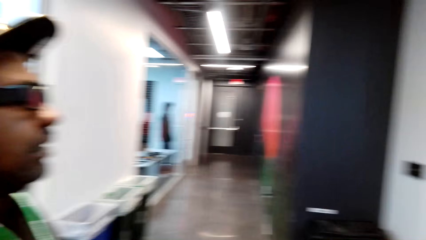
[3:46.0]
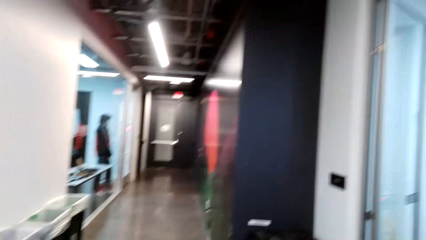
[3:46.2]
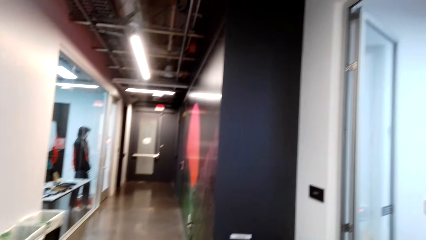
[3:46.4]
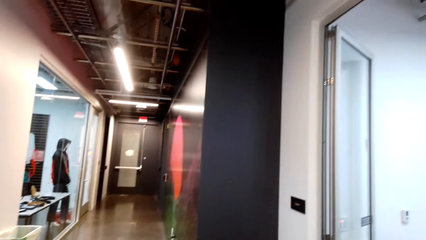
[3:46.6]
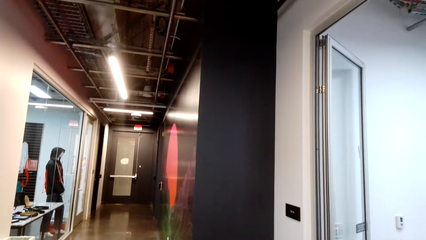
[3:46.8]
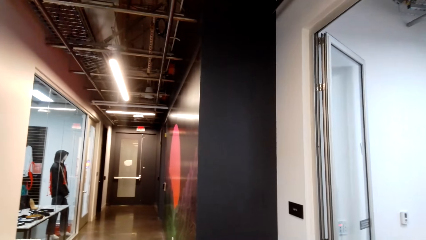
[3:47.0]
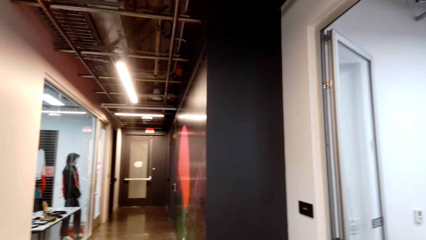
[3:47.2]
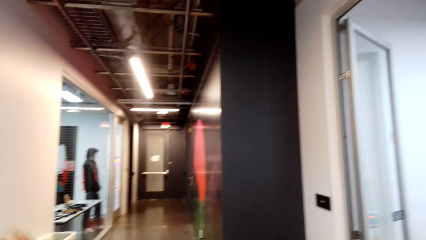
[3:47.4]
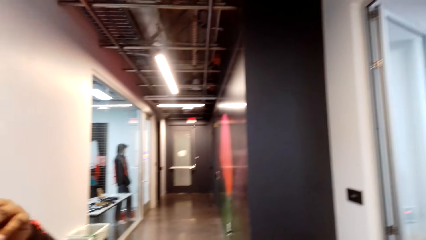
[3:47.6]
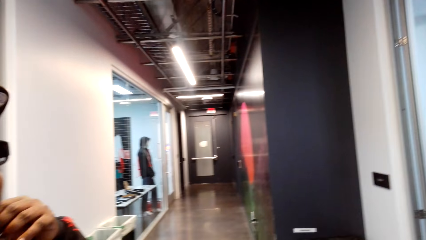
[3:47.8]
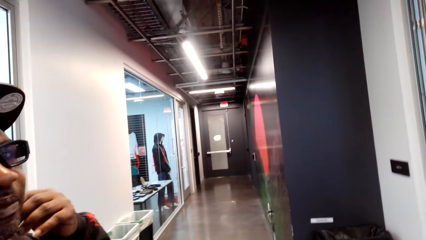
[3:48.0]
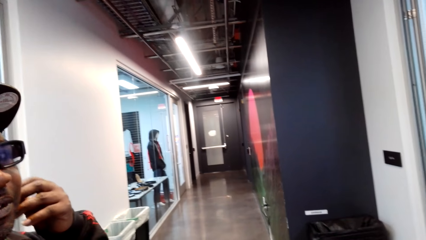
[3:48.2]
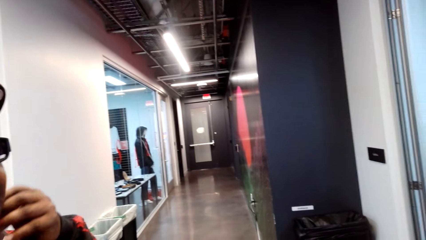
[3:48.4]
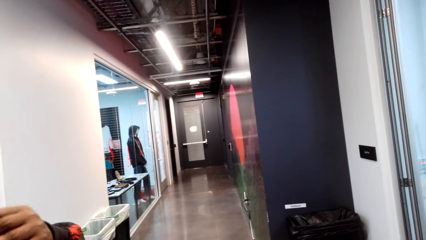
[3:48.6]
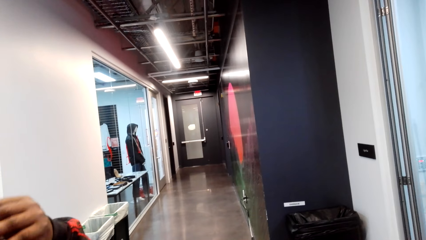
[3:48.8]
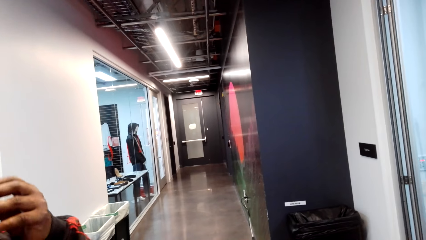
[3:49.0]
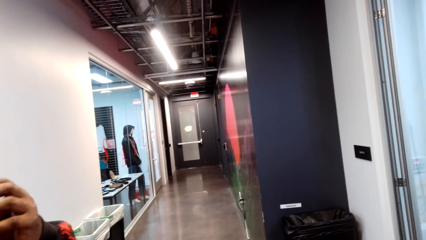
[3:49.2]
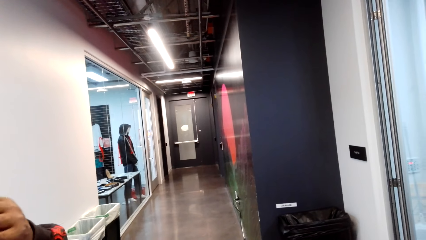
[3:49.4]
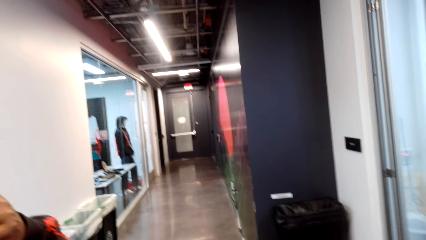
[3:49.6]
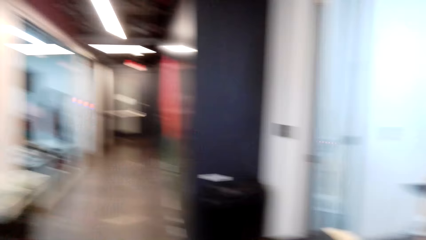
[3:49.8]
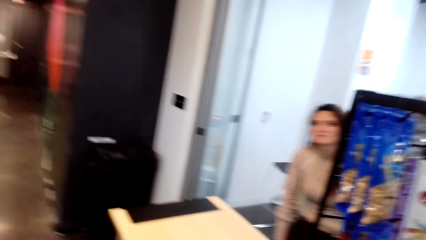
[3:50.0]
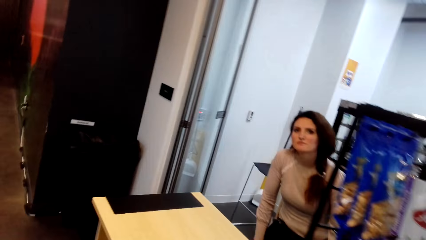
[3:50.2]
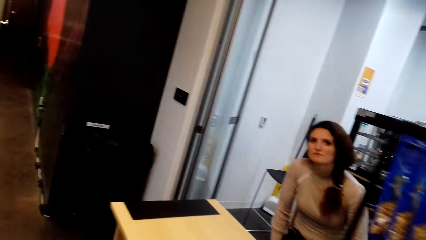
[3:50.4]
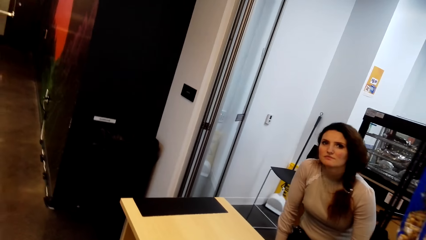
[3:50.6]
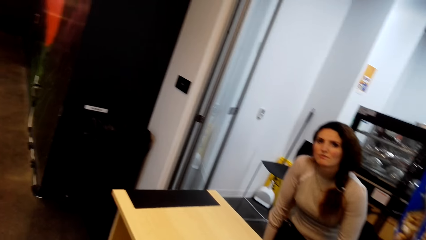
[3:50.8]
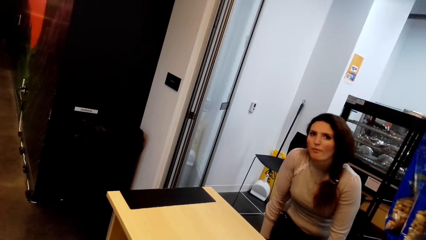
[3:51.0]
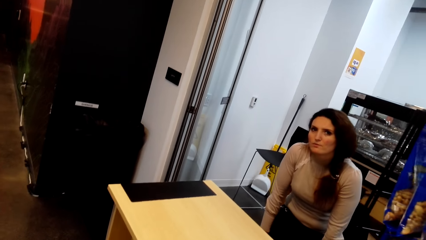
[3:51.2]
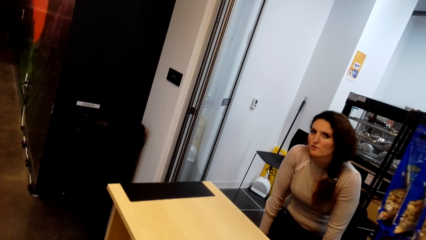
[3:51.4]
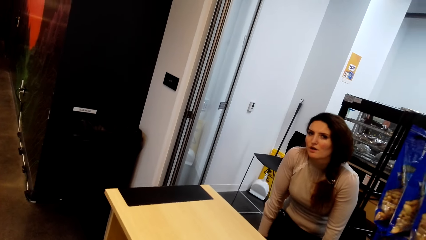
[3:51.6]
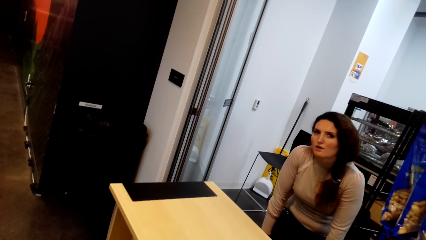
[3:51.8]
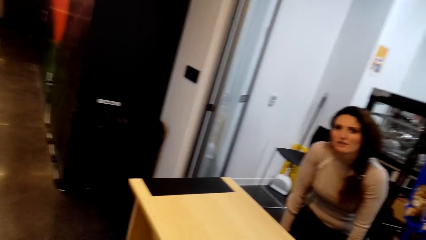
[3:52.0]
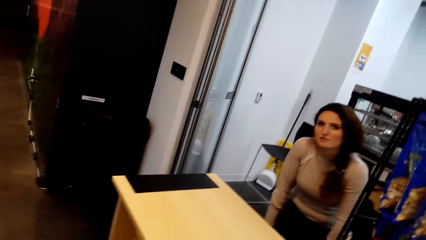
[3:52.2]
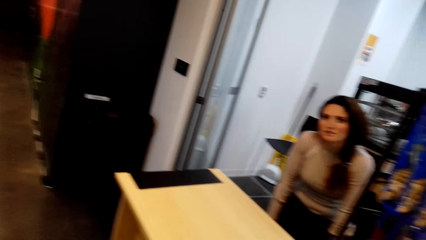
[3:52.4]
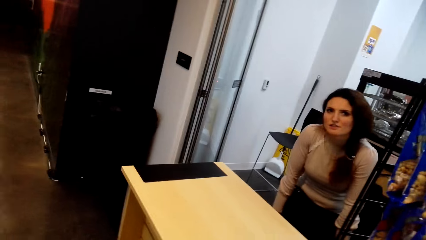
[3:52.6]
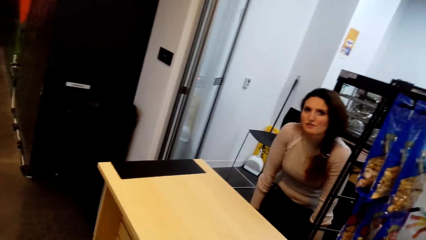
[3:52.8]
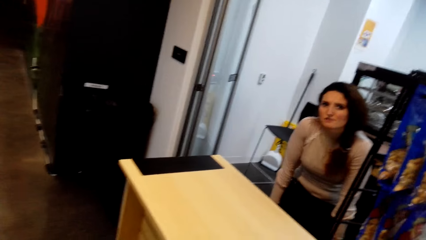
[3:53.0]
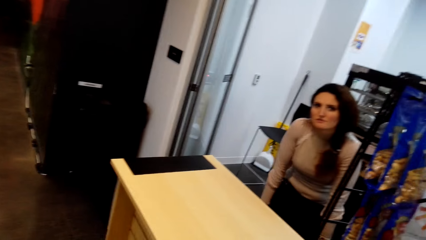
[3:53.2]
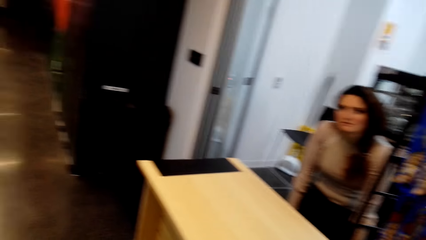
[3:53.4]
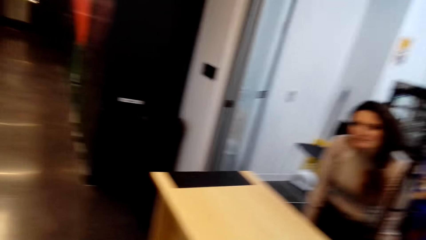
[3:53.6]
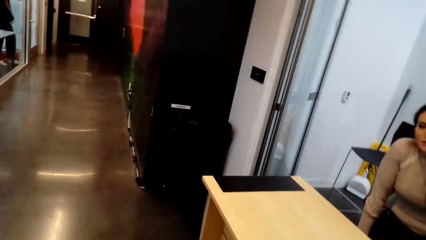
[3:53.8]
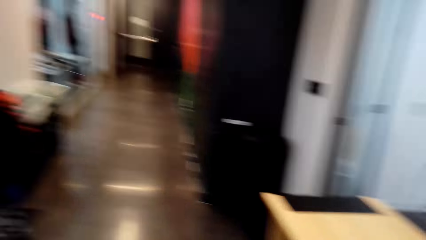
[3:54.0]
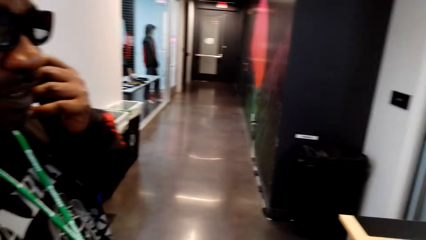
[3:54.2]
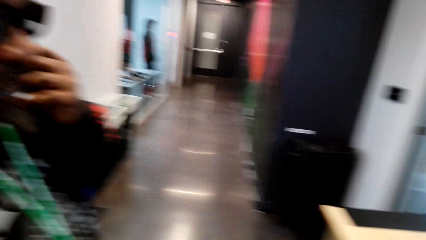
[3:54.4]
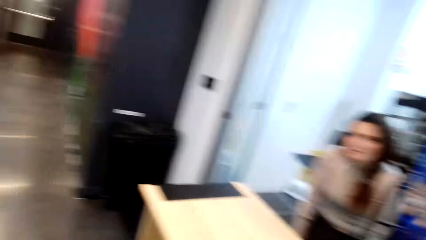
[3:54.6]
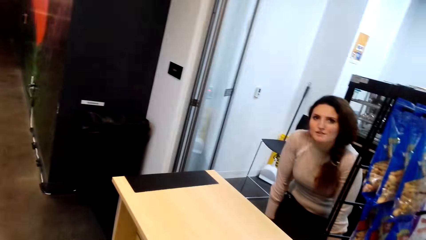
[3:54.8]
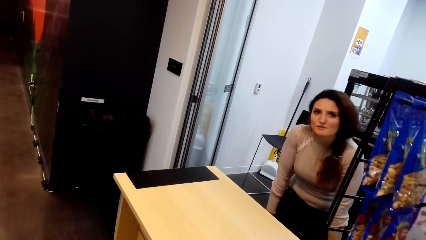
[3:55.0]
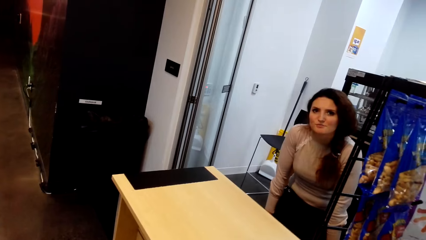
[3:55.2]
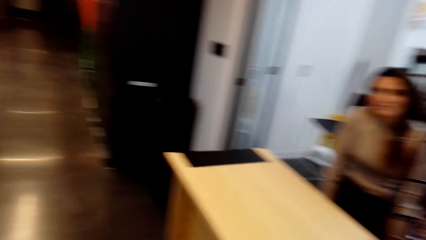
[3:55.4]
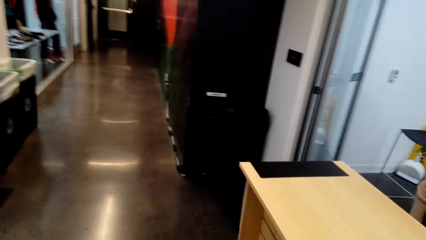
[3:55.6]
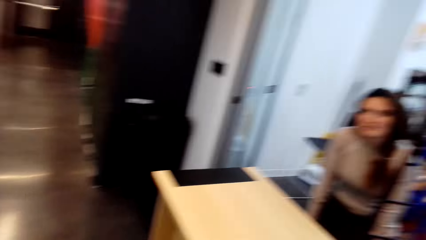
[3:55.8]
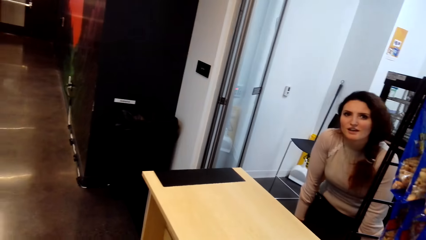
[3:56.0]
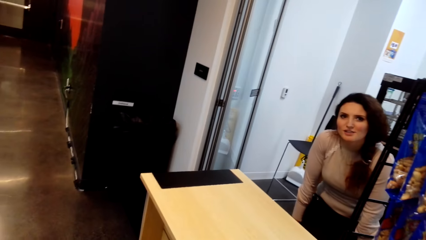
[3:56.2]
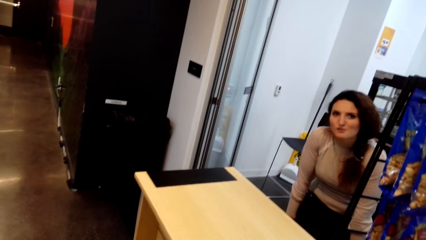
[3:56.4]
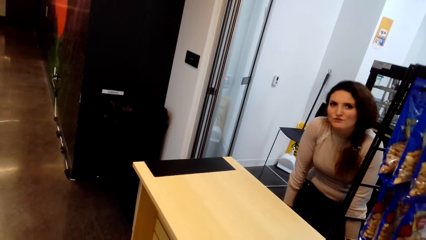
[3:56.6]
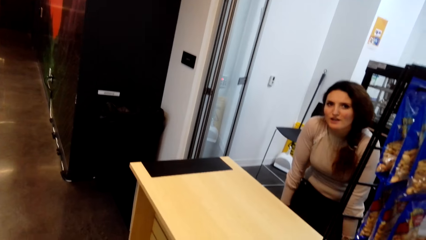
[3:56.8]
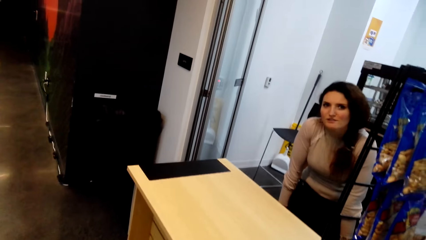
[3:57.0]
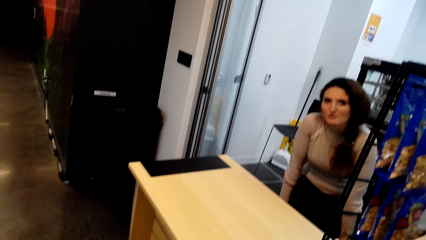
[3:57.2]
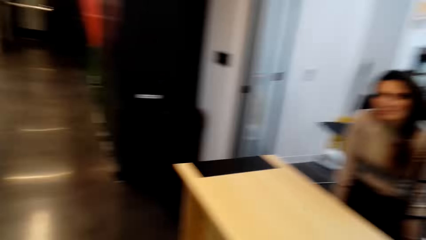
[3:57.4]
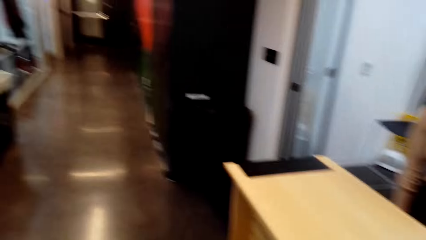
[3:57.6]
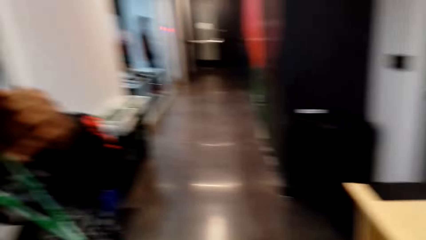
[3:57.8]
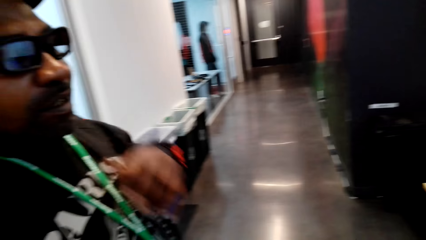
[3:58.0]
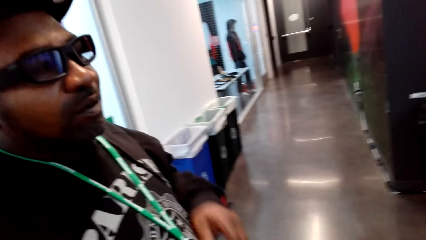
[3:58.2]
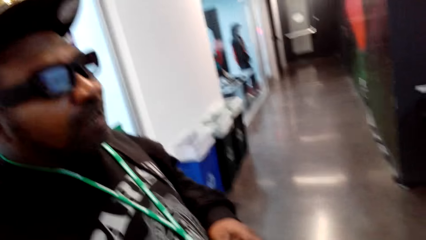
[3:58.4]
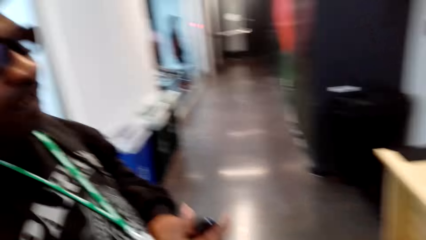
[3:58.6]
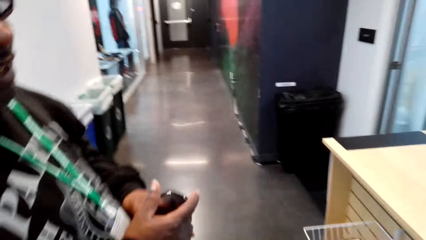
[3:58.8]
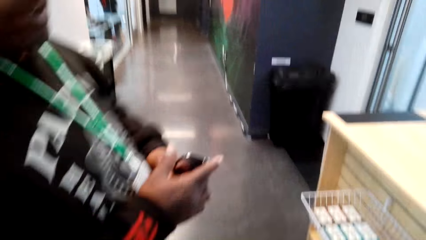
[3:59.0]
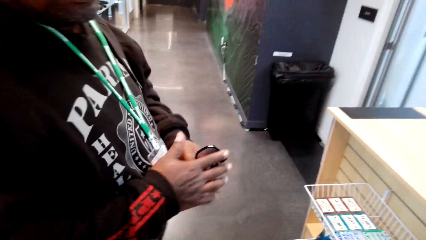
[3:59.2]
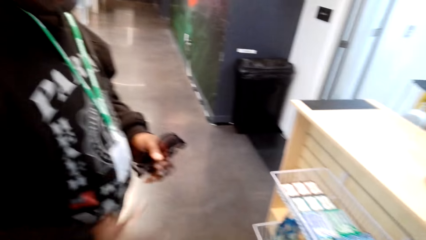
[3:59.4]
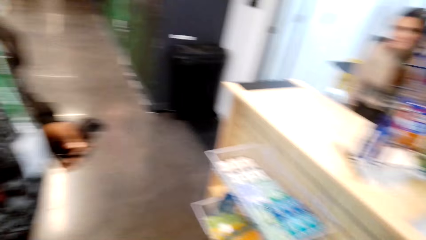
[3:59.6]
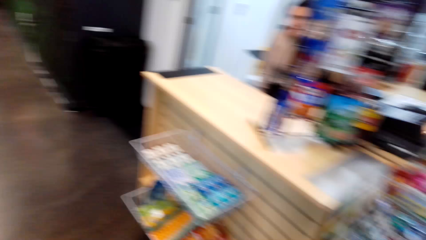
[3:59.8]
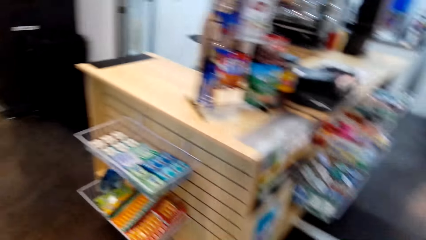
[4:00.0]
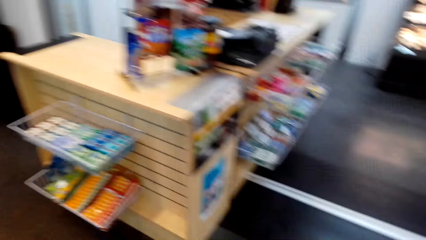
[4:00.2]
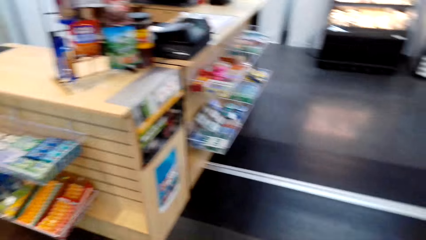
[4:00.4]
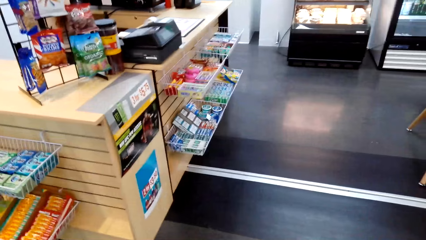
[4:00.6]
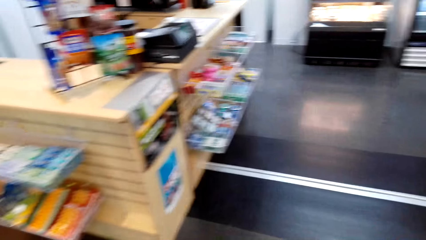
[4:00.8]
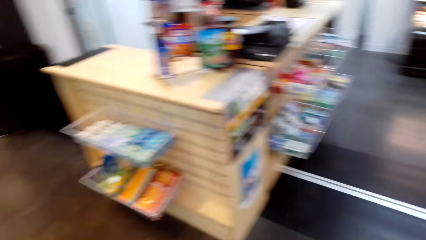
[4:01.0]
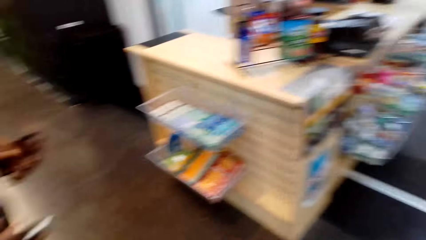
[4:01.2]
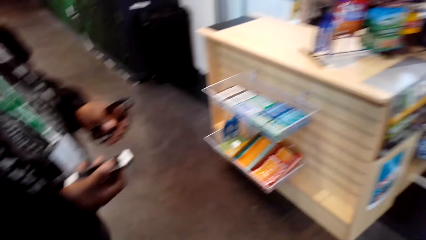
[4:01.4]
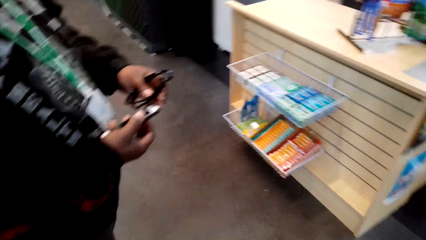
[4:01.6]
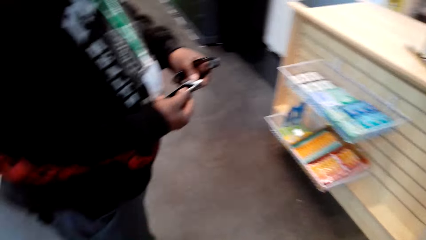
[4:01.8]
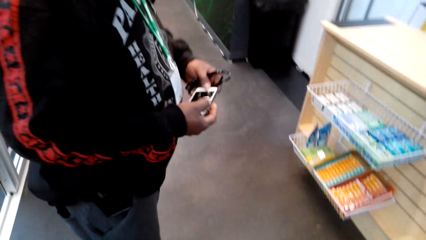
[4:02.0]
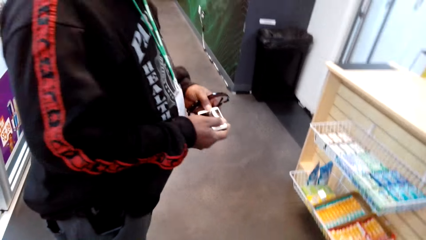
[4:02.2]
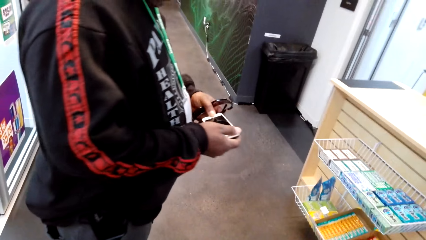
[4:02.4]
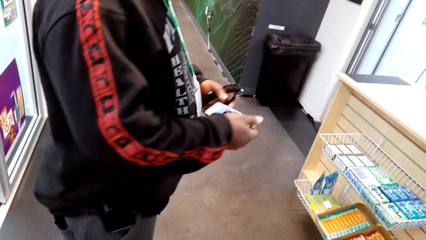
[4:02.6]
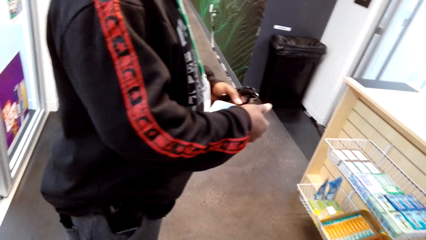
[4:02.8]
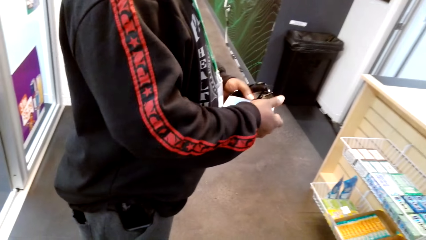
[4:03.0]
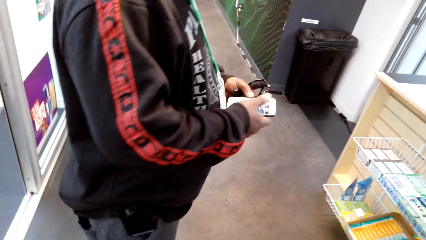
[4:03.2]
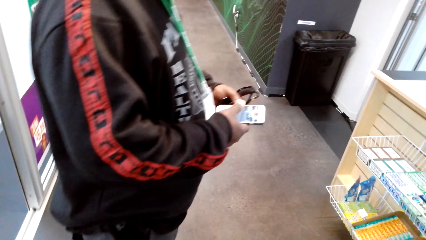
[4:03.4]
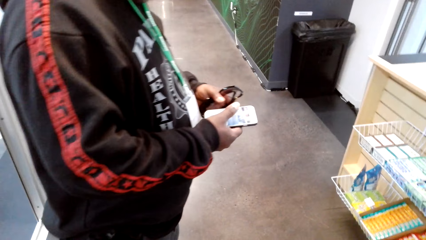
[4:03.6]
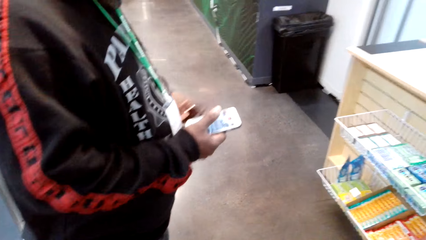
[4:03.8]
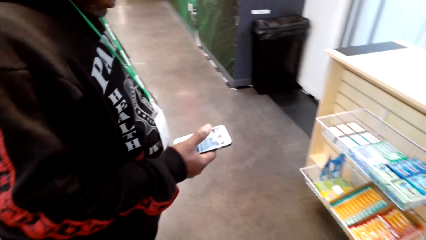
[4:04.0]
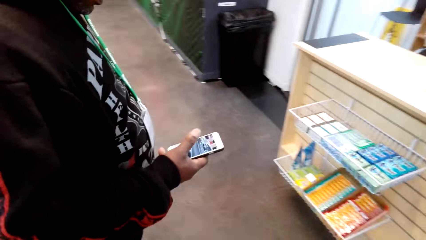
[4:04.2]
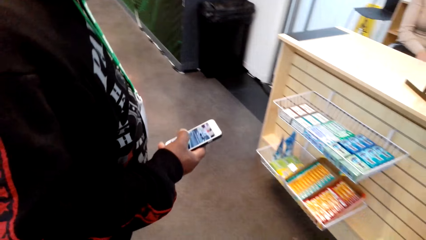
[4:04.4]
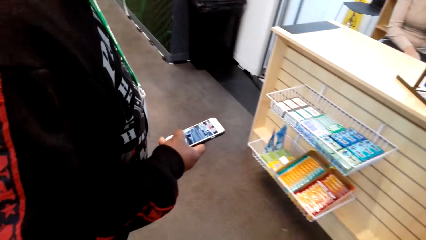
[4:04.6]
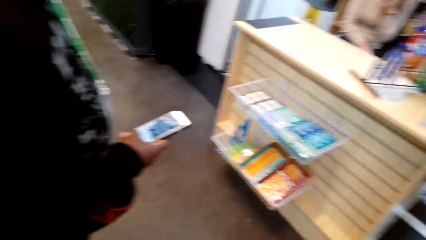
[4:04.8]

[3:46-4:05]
The camera wearer talks with a man and looks around. They talk with a cashier. The cashier speaks to the camera wearer. The man talks with the cashier. The camera wearer looks around. They speak to the cashier. They look around again. The man holds the phone.
